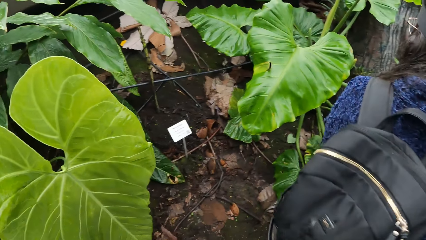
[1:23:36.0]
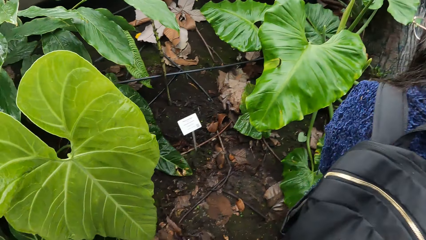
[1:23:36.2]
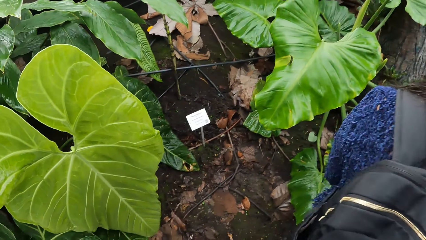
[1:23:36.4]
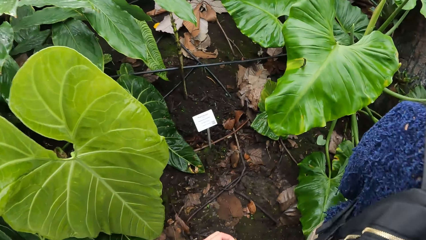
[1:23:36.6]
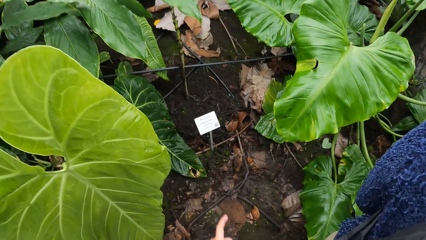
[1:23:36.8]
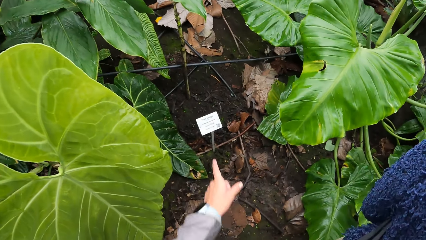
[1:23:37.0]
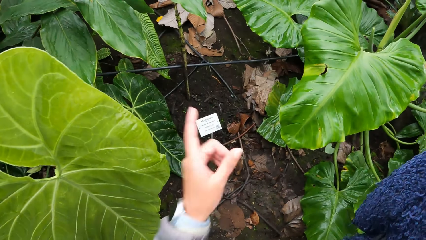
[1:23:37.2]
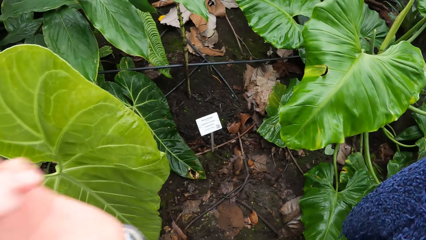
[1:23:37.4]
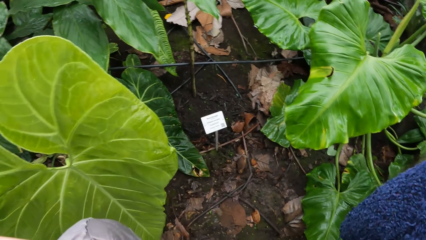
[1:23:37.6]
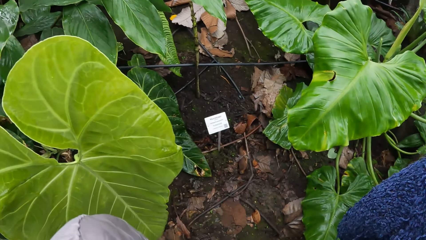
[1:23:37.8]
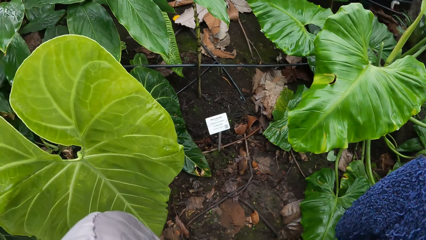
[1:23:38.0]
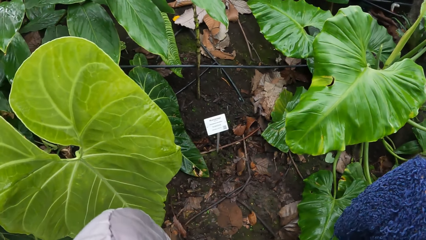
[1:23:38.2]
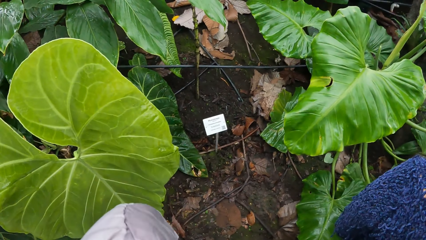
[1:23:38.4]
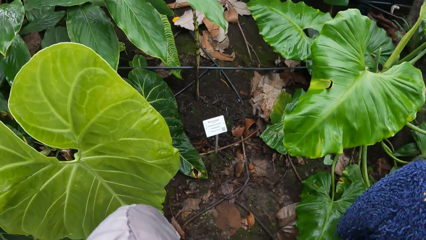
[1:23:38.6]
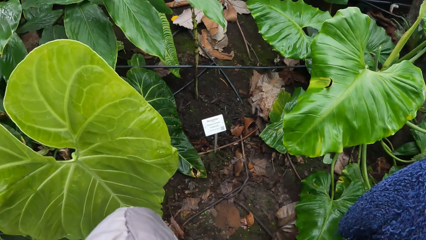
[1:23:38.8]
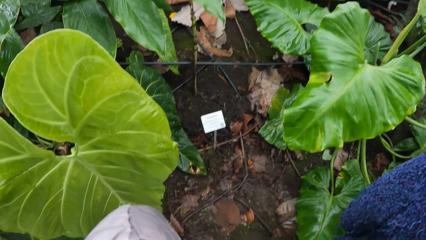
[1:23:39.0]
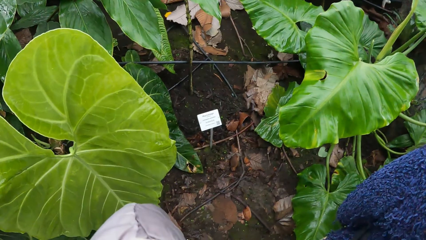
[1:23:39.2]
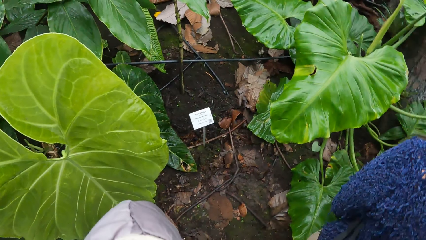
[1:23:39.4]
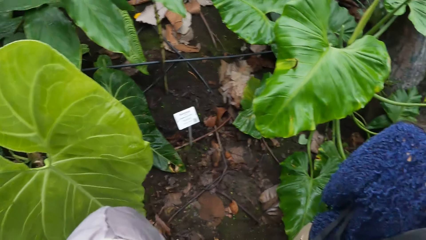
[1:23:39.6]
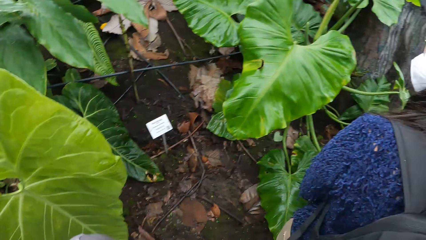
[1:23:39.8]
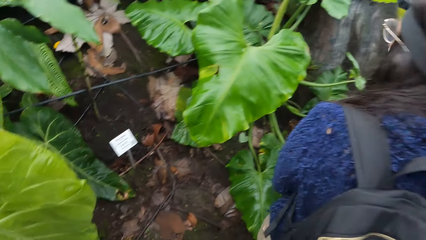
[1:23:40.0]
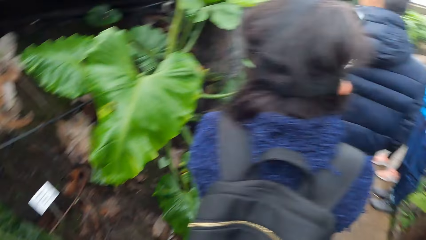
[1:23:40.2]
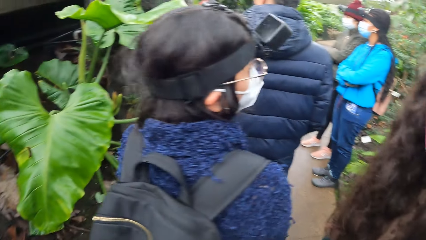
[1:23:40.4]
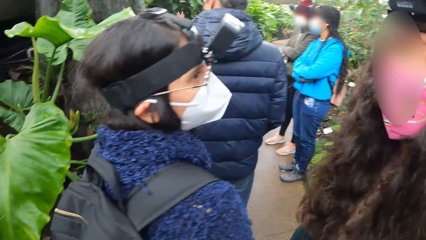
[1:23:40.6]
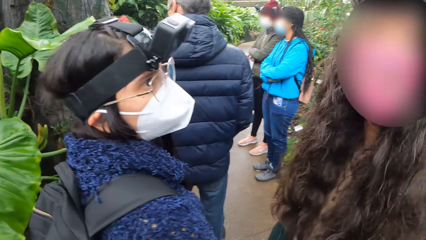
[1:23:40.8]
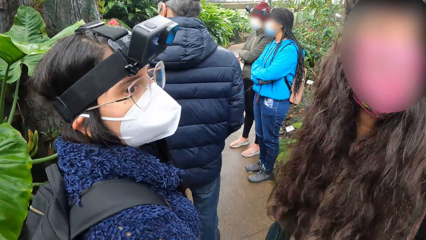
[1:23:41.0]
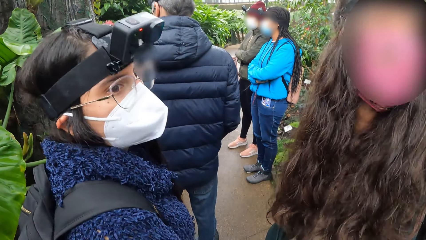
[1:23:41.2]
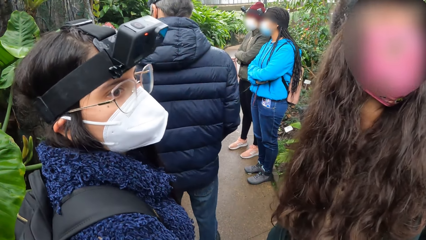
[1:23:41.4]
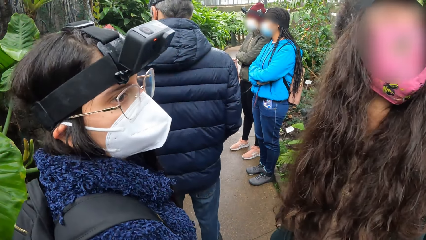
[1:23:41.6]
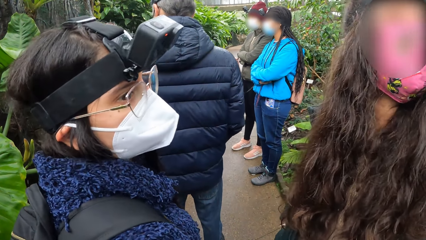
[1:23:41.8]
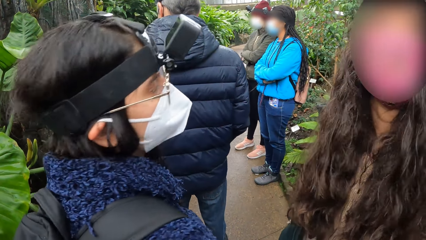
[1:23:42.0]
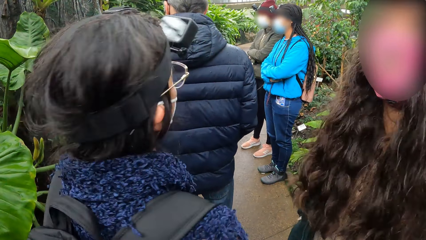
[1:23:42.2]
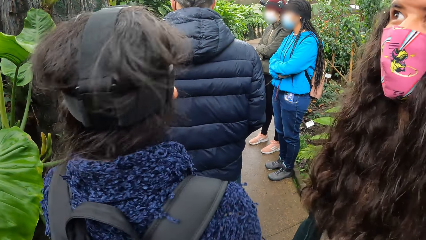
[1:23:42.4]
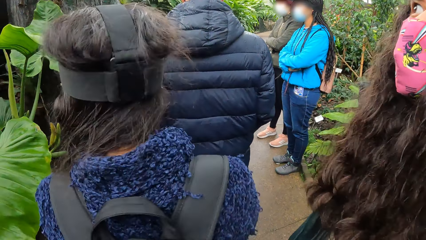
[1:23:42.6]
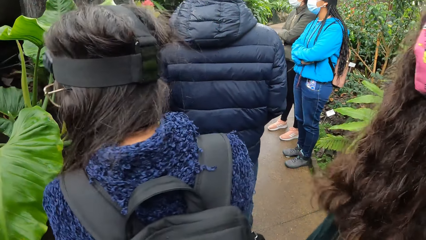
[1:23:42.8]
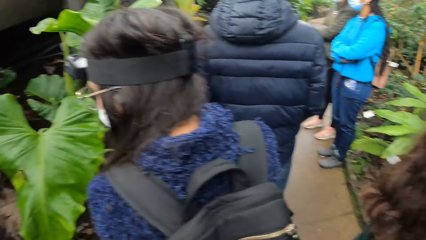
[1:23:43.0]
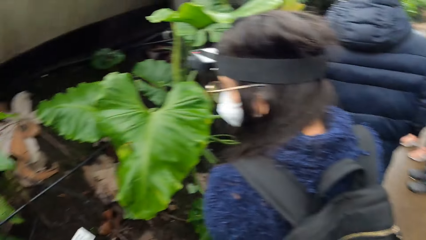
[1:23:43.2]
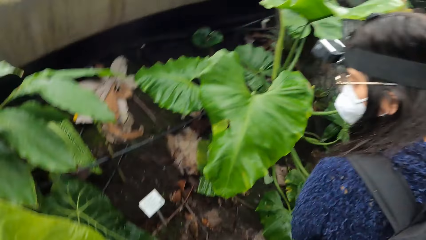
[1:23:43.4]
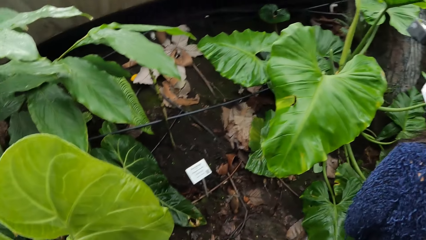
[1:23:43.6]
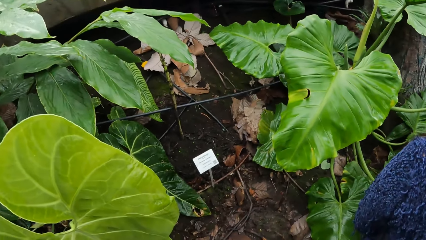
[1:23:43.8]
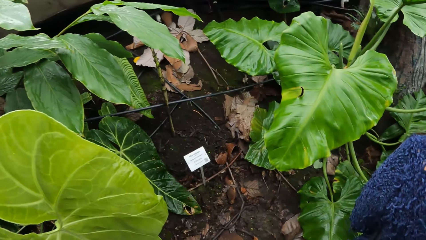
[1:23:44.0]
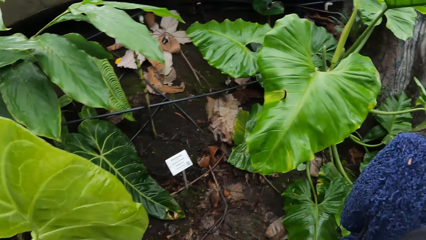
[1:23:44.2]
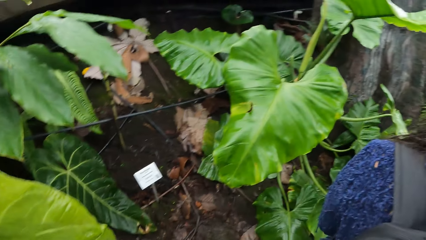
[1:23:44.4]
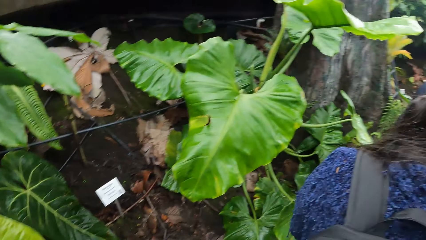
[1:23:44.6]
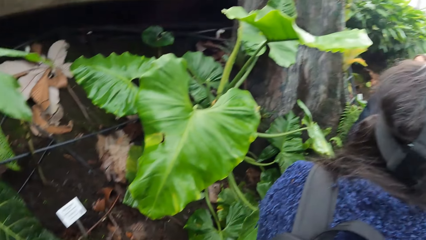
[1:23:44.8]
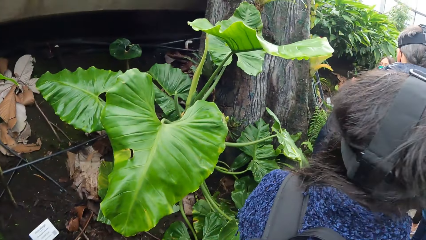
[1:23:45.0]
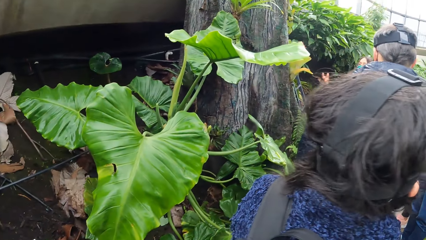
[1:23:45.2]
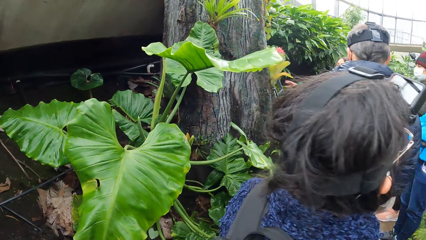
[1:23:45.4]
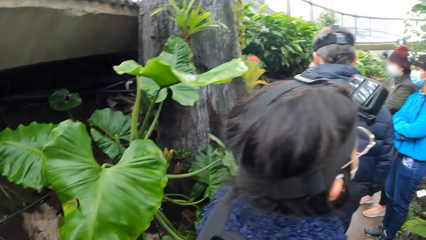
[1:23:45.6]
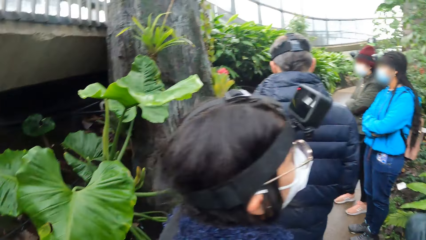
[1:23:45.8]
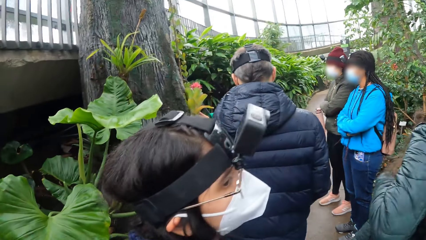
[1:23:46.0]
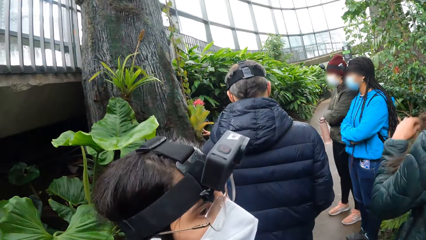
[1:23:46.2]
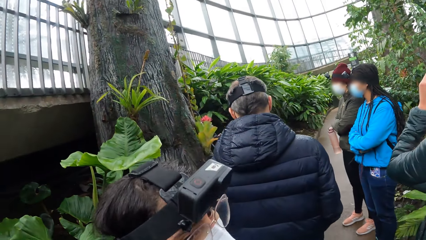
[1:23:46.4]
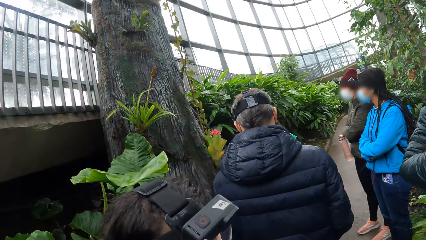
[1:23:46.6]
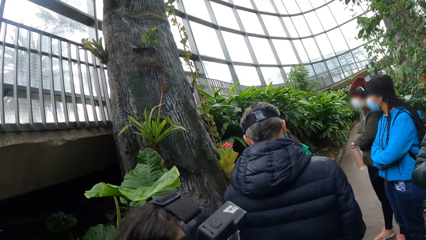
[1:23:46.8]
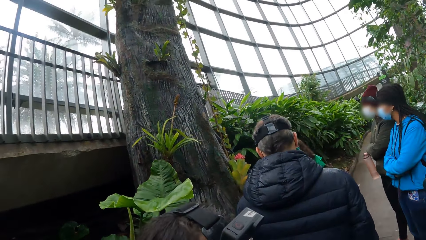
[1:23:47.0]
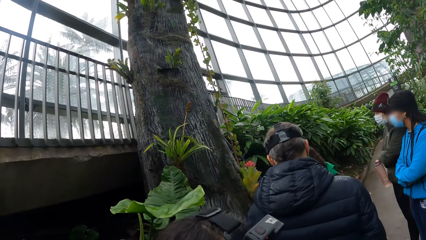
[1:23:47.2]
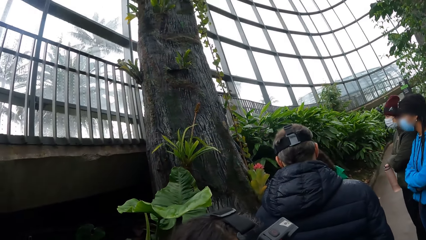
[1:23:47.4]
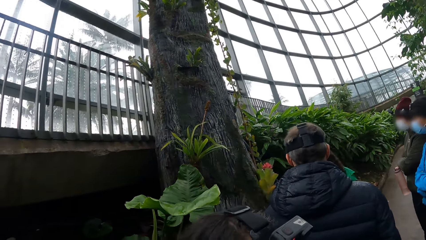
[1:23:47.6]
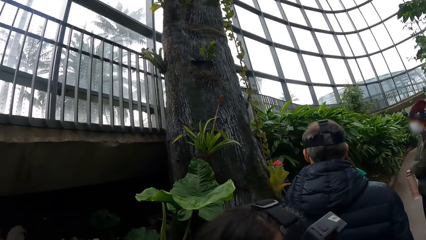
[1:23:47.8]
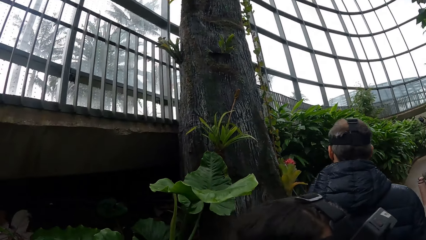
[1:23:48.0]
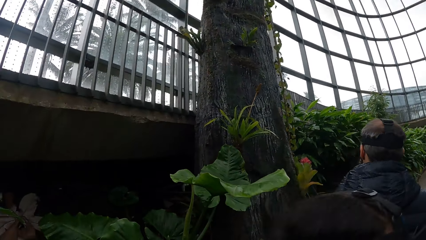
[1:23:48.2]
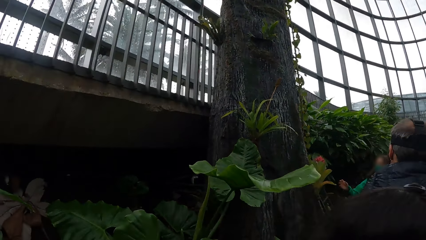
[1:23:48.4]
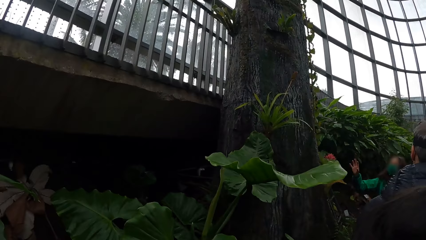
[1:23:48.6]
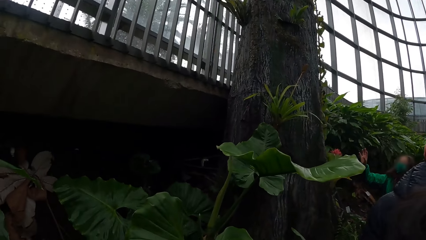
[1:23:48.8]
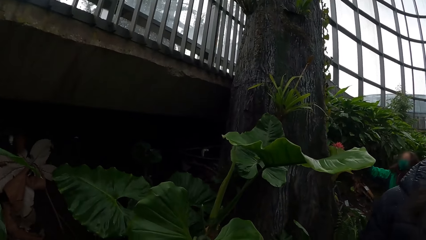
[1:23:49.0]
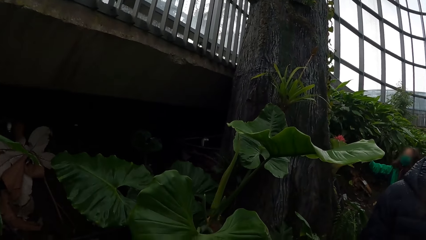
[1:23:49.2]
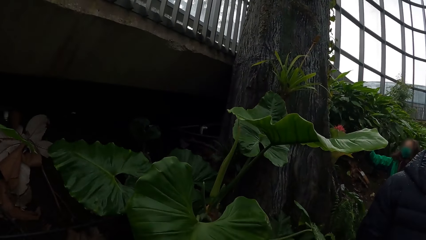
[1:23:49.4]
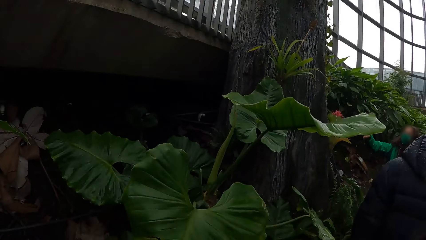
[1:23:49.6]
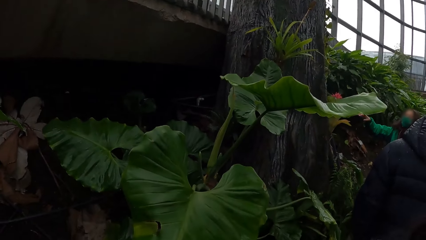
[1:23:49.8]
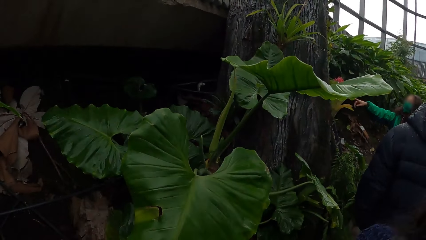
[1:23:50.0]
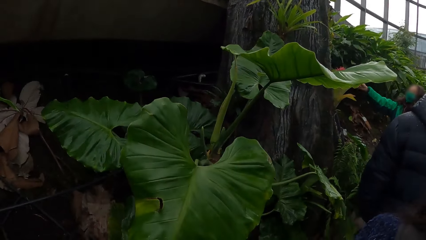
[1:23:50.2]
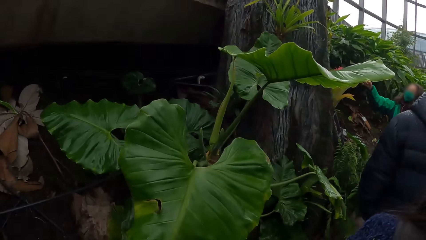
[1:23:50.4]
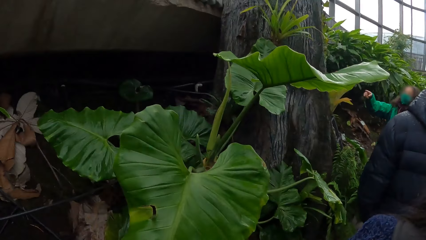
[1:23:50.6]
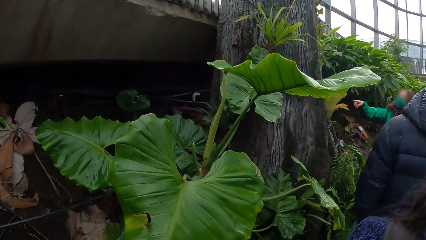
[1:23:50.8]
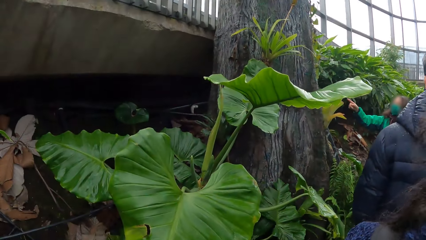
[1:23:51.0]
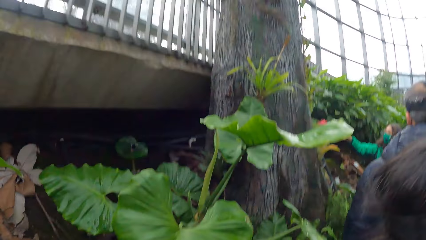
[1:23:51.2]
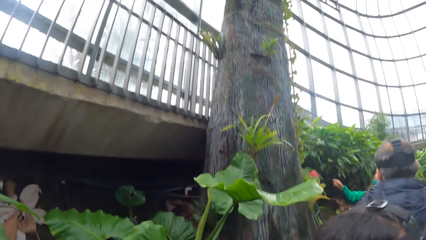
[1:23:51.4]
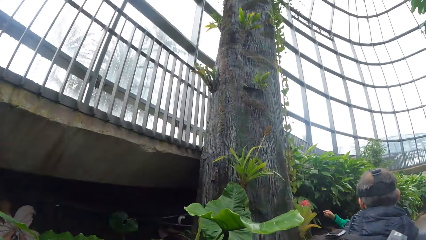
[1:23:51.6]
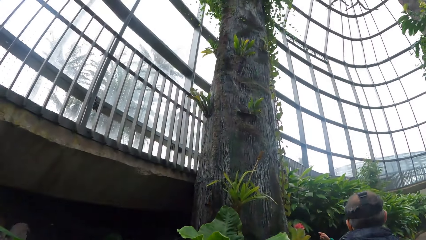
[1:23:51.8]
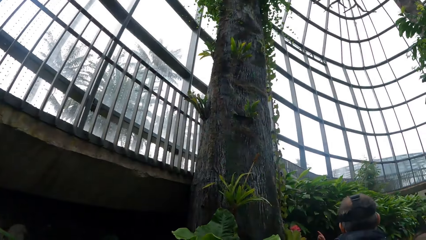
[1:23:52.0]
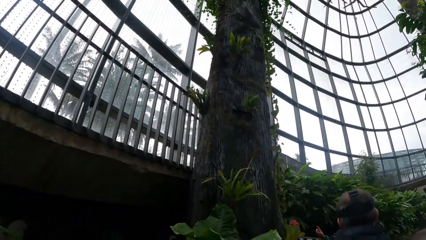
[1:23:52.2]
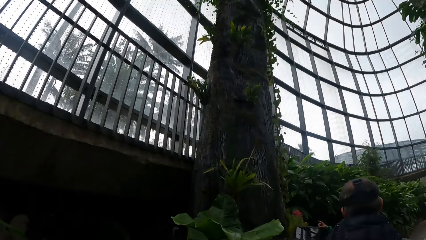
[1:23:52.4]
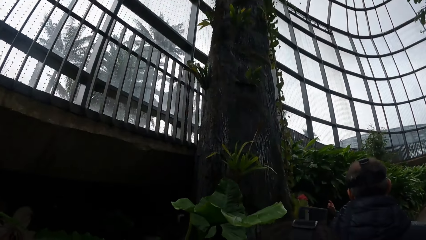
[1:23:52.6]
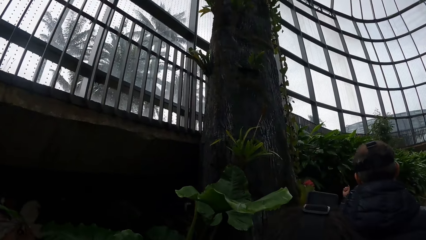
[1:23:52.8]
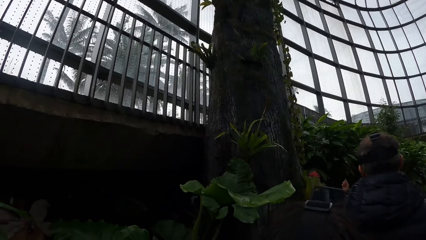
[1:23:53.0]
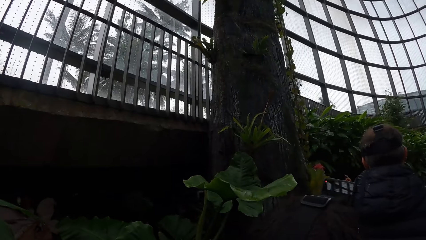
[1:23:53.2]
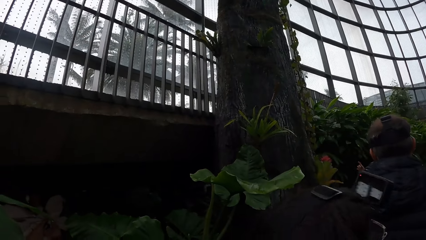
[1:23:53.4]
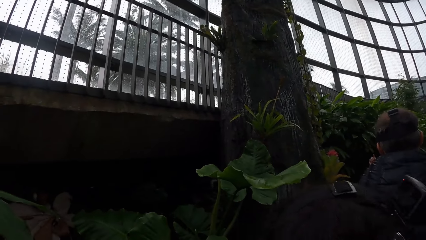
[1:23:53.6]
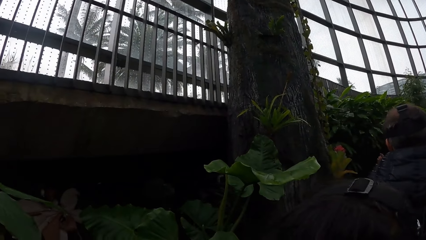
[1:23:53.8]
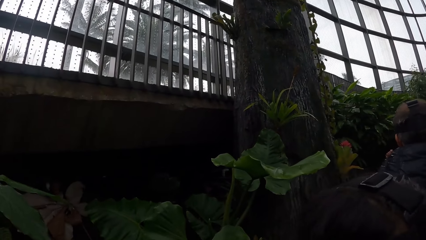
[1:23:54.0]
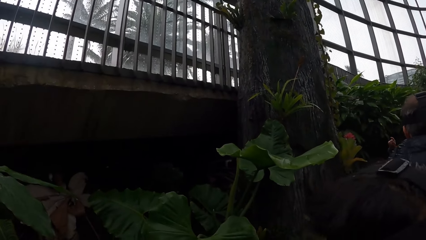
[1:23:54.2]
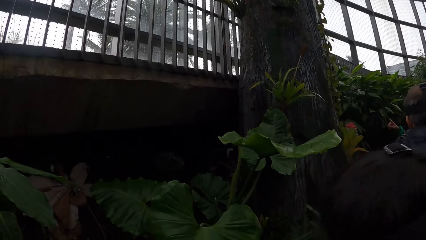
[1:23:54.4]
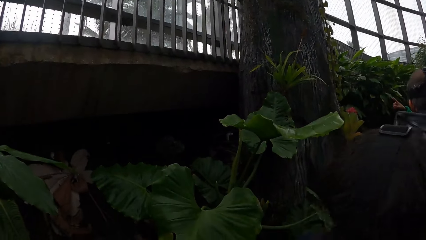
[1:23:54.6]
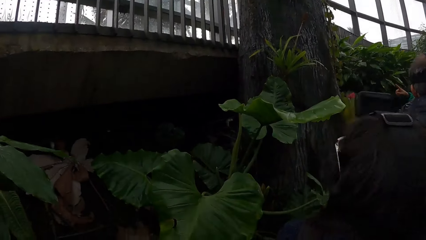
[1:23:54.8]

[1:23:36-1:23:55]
The camera wearer points at something. She touches her face with her left hand. She looks around. She looks at a woman. She looks around. The woman gesticulates with her right hand.
